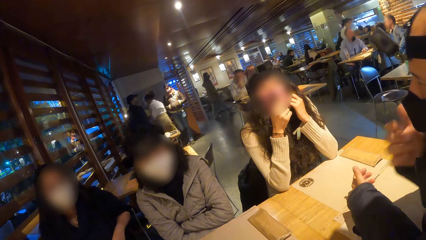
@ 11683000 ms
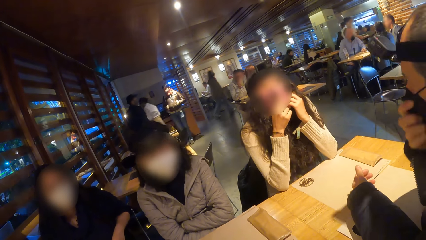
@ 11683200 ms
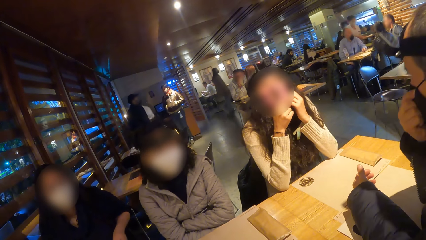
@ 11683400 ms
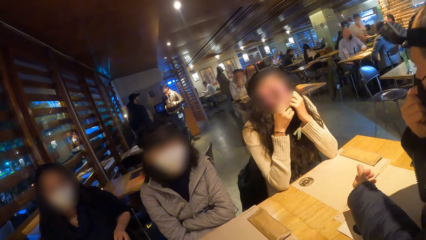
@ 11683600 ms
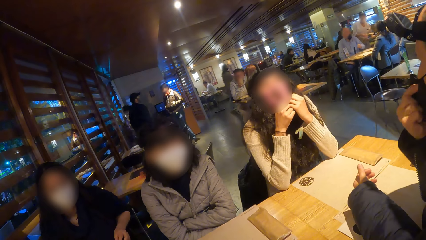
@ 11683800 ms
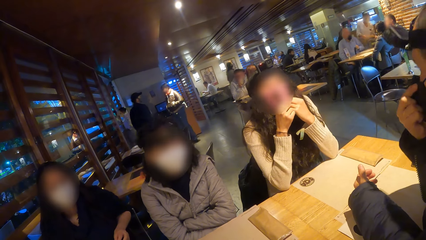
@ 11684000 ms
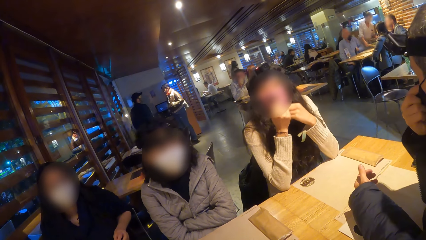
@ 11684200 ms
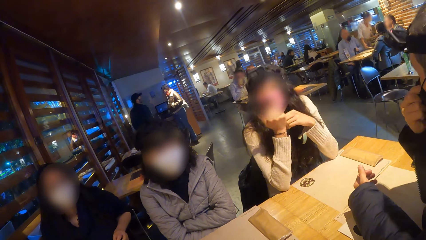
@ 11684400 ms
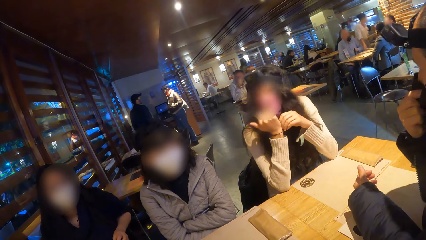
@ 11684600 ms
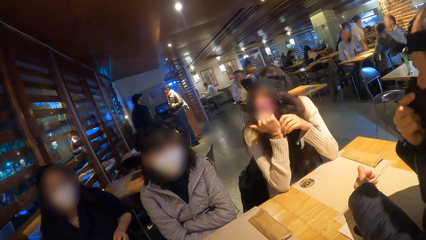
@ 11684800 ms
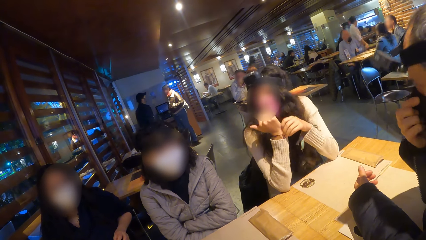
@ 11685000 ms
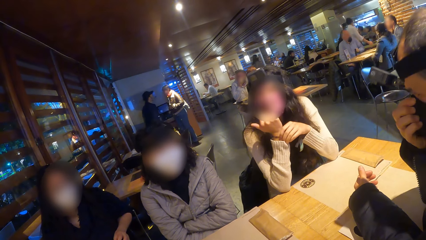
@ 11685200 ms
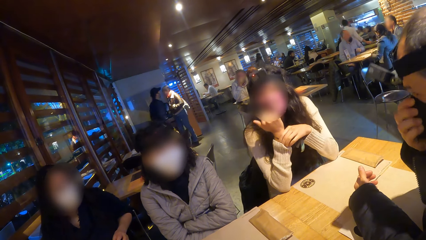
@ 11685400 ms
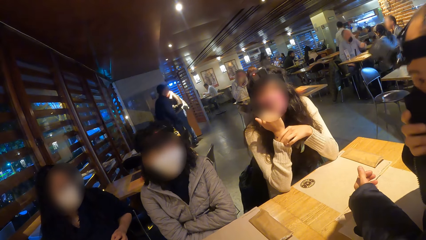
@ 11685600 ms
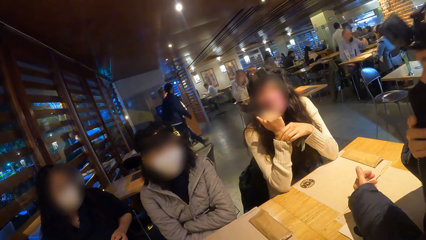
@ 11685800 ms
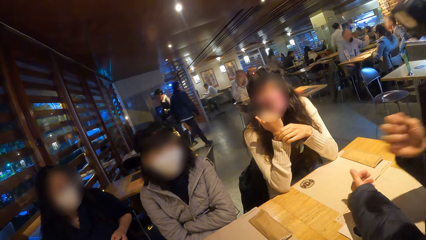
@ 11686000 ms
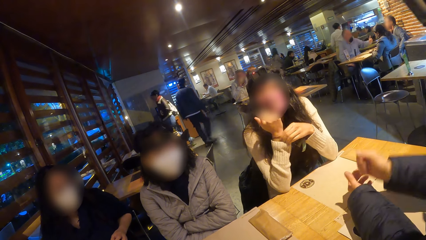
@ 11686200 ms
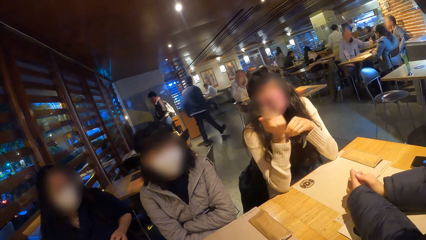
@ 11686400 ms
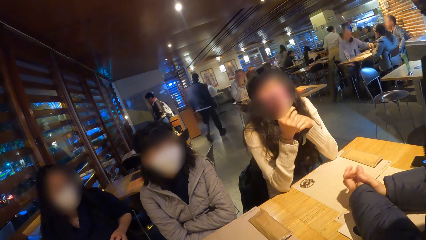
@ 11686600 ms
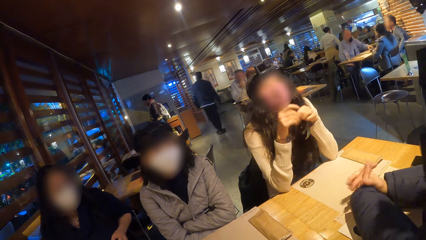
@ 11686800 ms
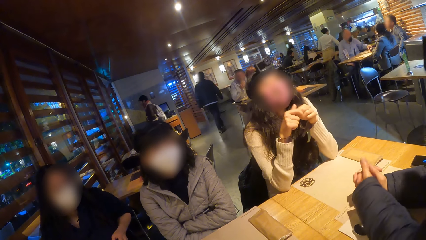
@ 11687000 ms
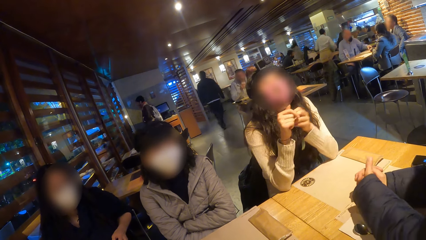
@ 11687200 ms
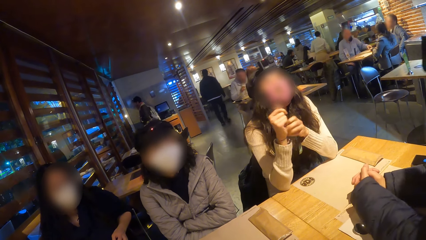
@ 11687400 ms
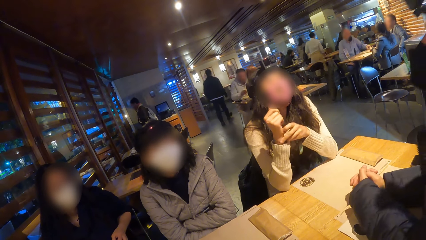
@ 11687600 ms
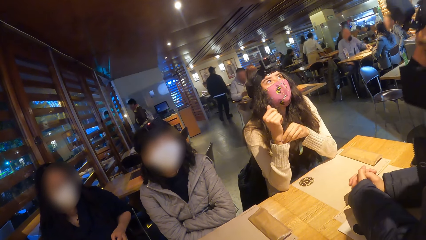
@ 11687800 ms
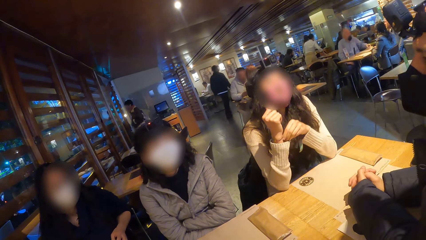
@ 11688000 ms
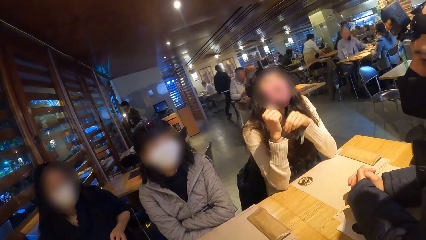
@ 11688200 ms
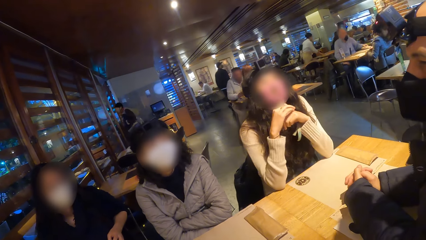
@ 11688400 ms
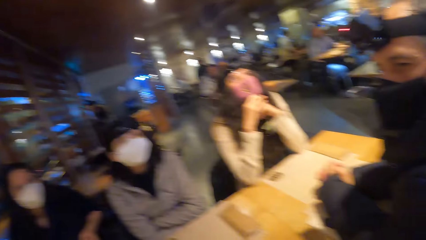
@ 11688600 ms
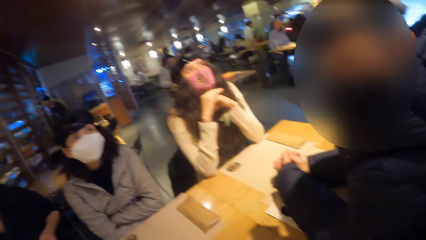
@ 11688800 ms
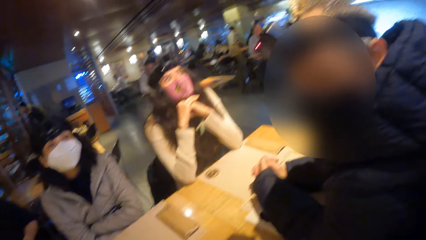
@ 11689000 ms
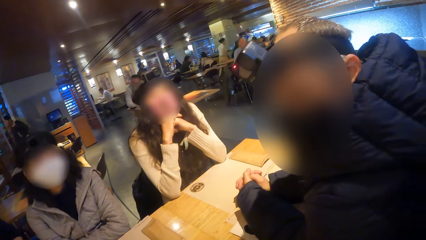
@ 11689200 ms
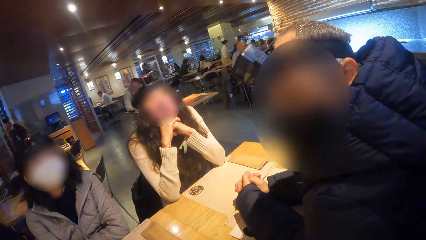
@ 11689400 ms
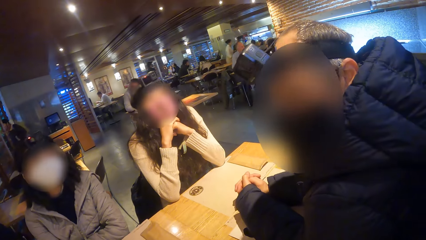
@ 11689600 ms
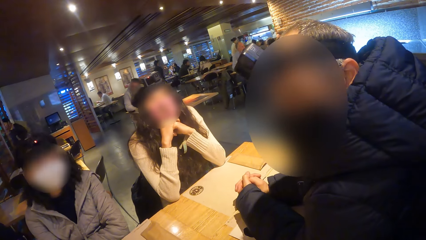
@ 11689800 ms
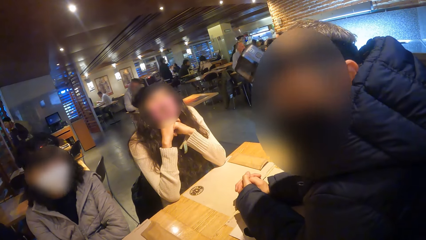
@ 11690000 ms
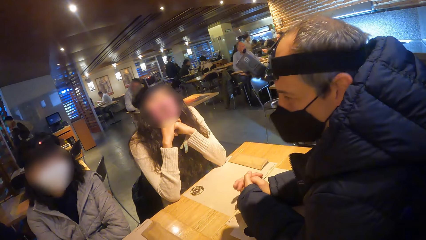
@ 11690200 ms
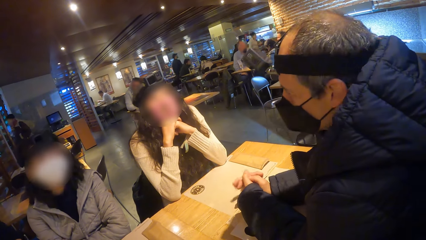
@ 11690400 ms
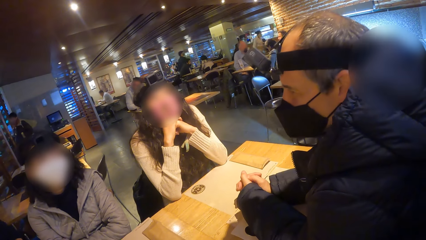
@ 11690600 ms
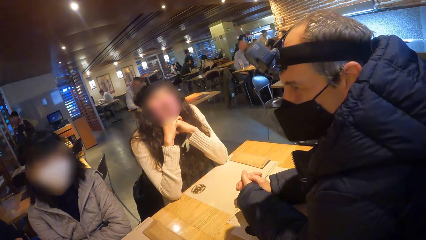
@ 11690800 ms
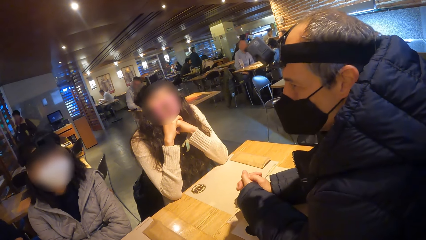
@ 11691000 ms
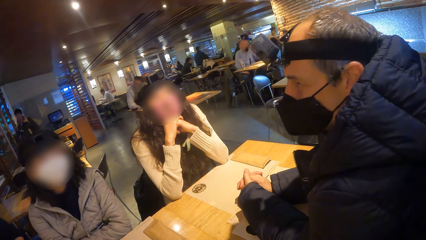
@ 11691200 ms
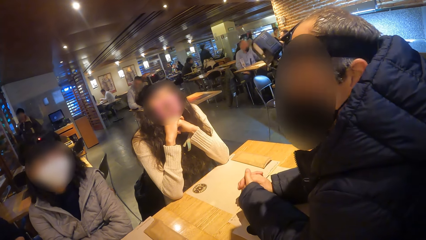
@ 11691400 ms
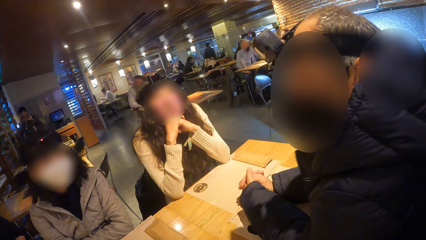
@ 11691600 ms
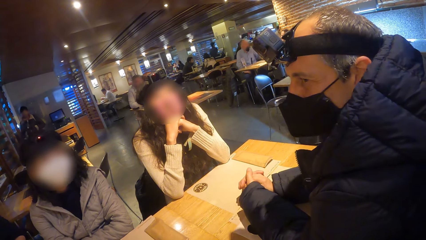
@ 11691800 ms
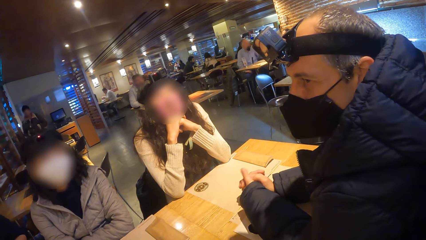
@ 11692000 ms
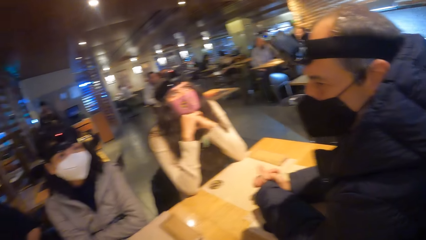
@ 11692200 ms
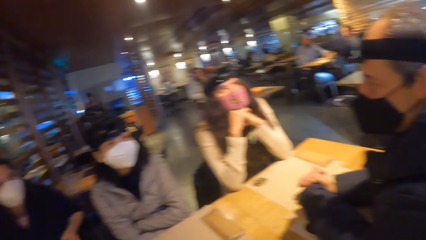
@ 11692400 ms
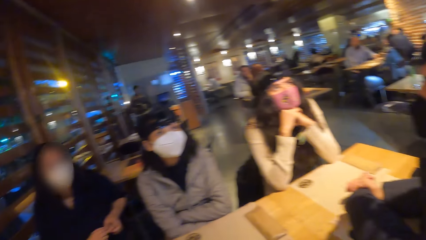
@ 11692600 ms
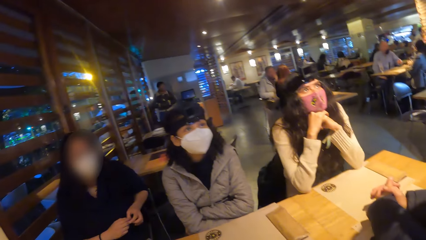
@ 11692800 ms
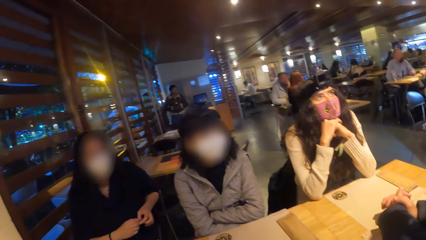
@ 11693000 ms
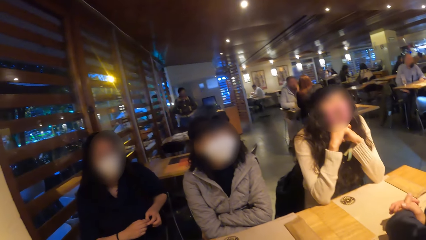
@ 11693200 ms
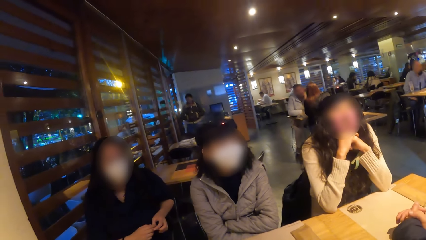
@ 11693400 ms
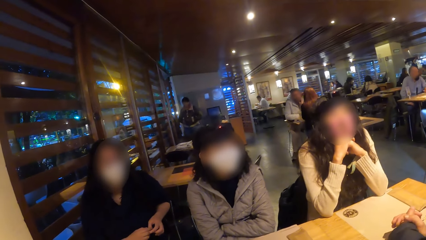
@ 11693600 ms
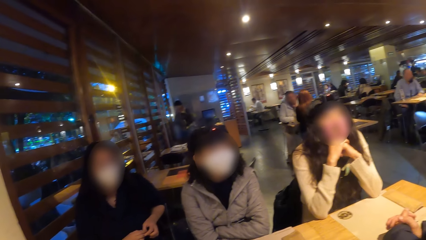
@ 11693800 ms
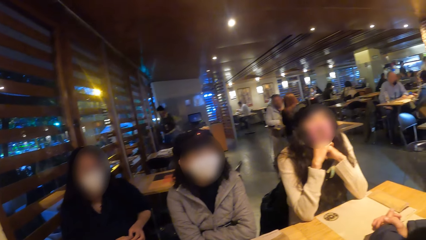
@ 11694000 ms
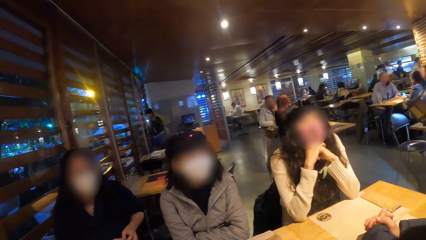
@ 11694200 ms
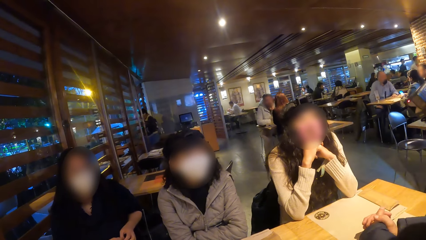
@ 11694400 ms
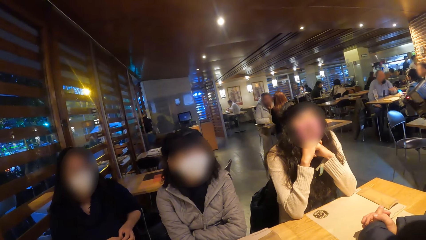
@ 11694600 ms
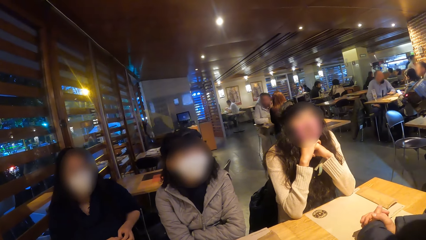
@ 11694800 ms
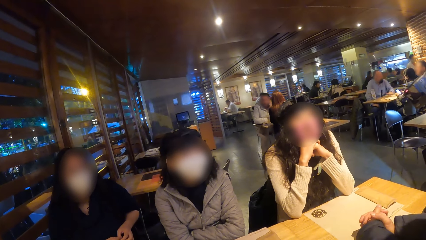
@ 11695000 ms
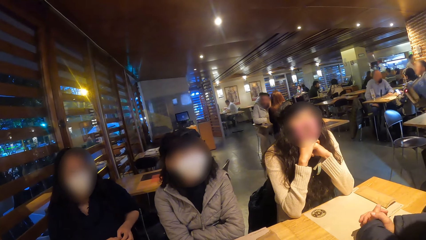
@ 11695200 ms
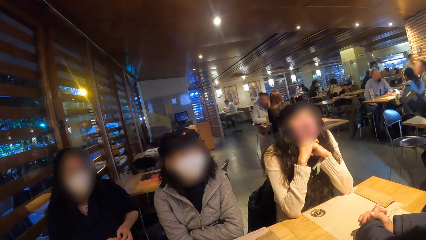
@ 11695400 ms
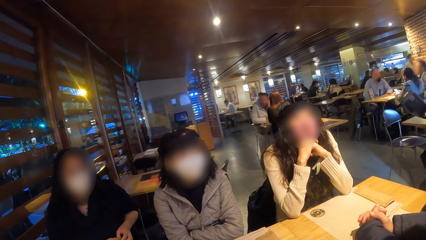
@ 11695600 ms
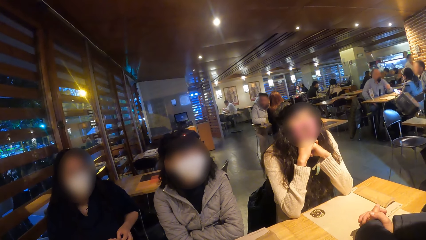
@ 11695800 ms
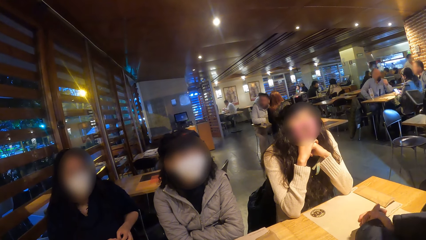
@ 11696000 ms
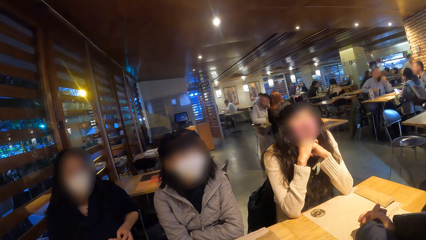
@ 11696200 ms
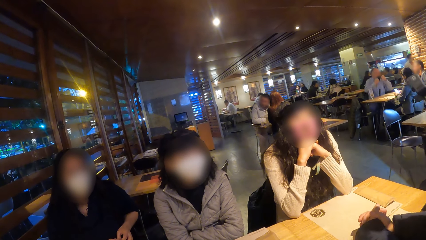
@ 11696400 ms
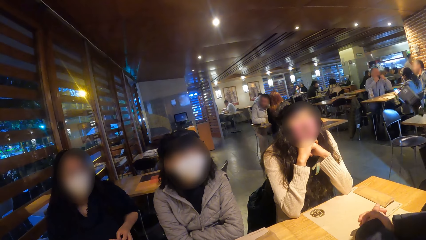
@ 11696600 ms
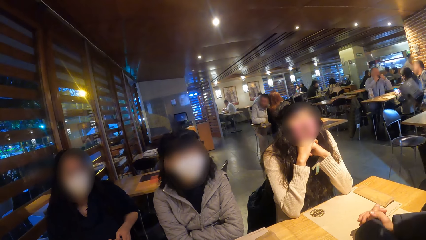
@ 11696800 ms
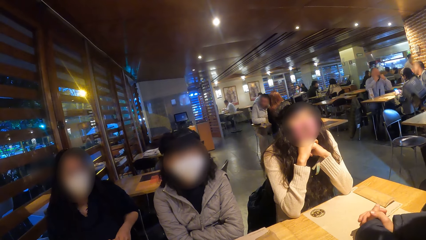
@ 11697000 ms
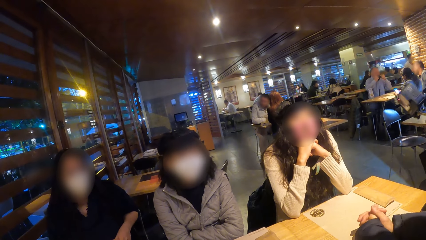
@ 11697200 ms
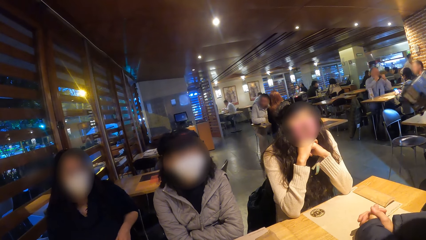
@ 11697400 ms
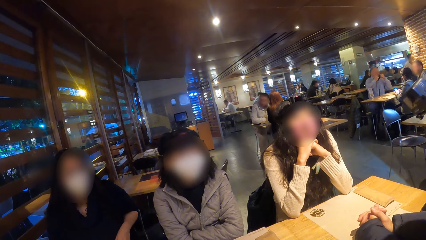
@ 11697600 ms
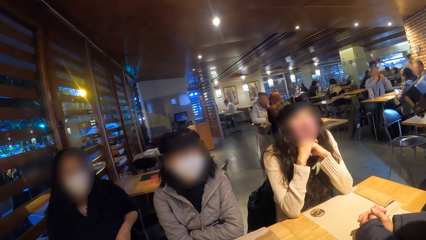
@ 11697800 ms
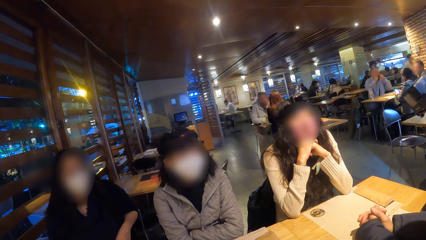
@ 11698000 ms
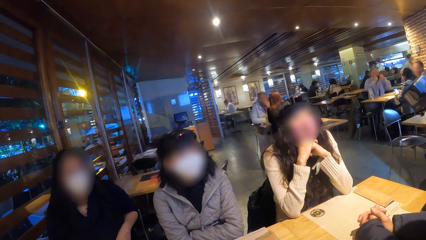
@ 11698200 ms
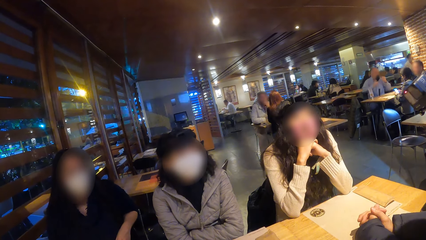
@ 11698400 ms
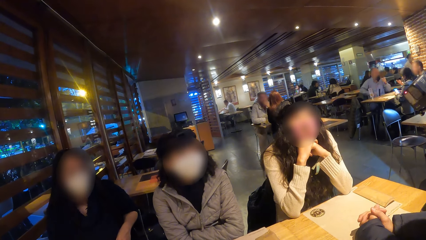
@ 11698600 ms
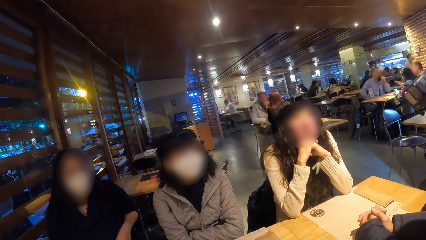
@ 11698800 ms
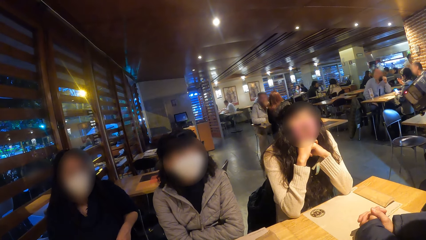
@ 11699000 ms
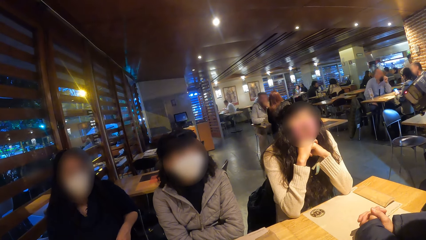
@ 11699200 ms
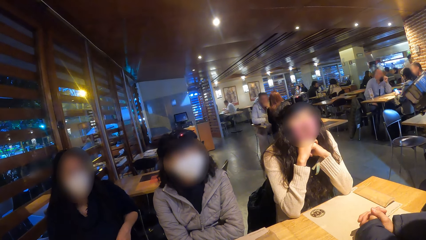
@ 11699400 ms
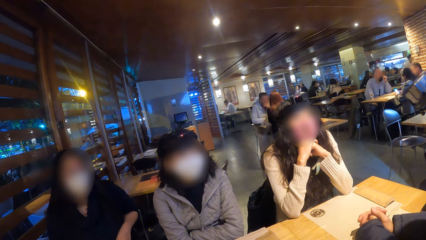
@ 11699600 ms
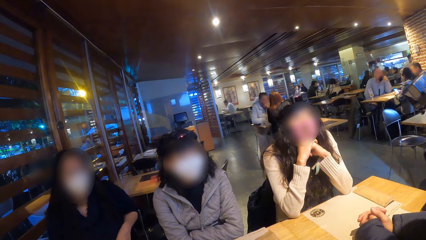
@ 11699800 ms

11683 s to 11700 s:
A man adjusts his face mask with his right hand.
